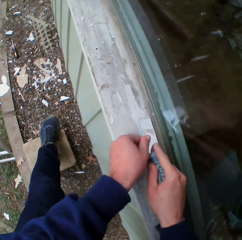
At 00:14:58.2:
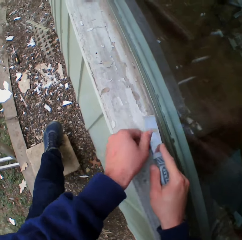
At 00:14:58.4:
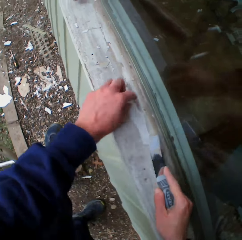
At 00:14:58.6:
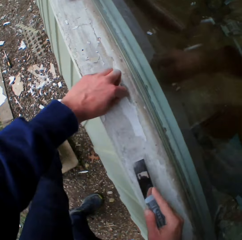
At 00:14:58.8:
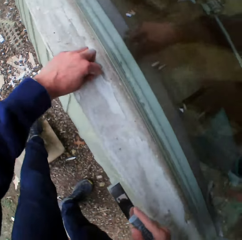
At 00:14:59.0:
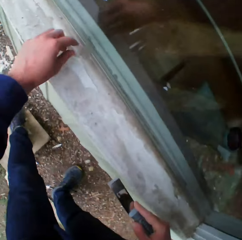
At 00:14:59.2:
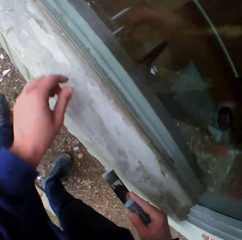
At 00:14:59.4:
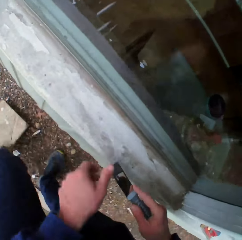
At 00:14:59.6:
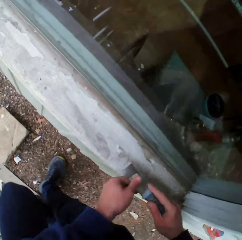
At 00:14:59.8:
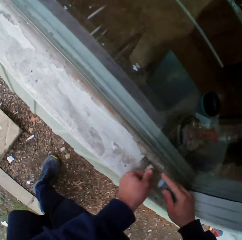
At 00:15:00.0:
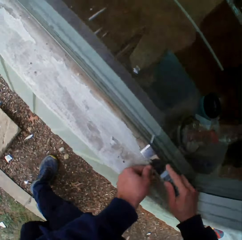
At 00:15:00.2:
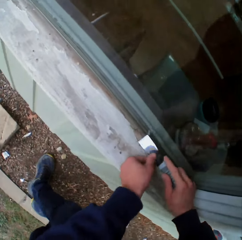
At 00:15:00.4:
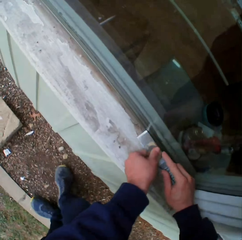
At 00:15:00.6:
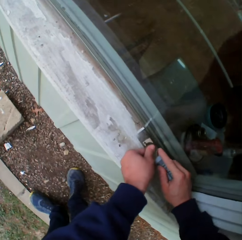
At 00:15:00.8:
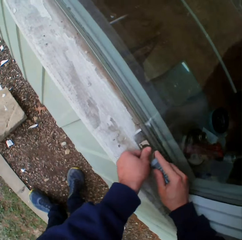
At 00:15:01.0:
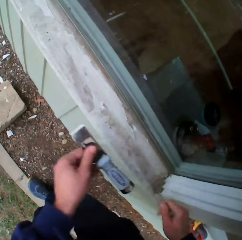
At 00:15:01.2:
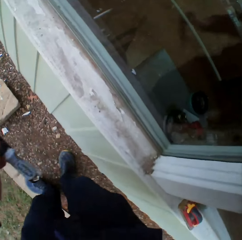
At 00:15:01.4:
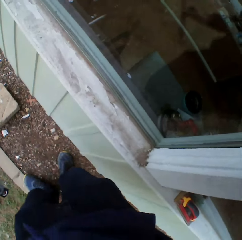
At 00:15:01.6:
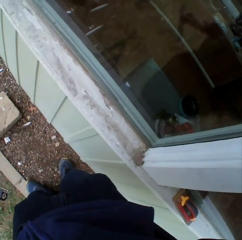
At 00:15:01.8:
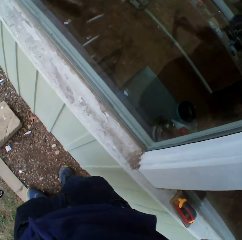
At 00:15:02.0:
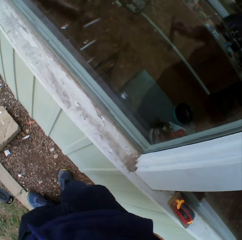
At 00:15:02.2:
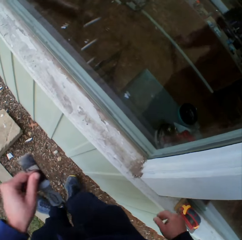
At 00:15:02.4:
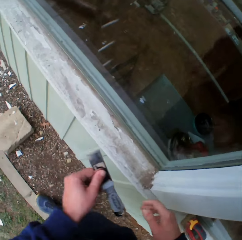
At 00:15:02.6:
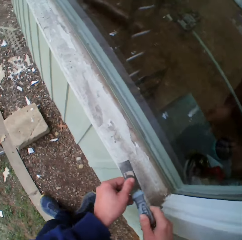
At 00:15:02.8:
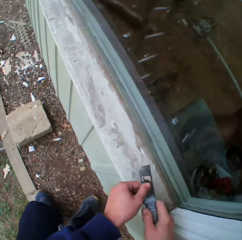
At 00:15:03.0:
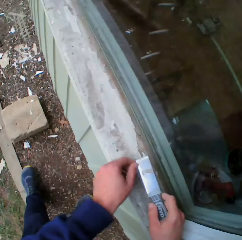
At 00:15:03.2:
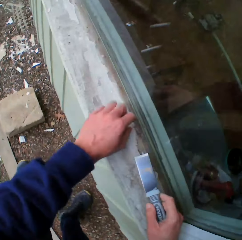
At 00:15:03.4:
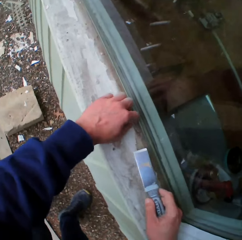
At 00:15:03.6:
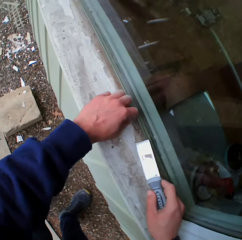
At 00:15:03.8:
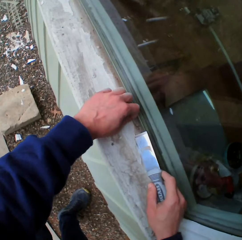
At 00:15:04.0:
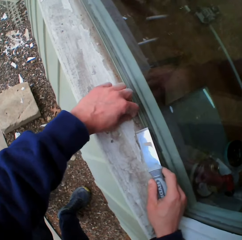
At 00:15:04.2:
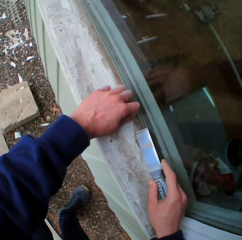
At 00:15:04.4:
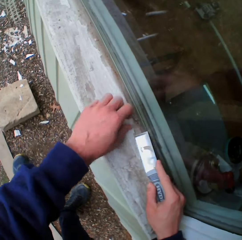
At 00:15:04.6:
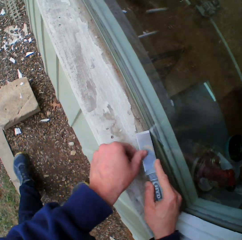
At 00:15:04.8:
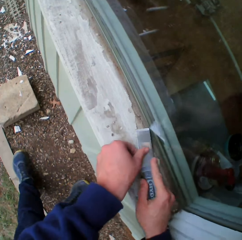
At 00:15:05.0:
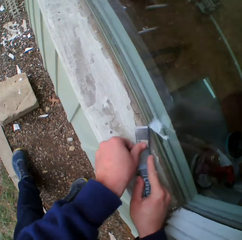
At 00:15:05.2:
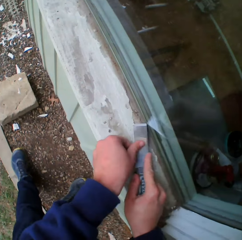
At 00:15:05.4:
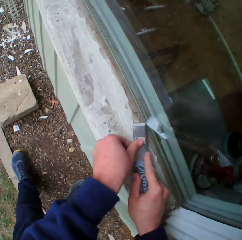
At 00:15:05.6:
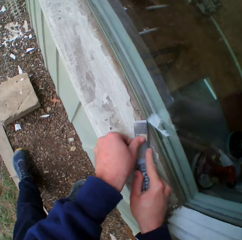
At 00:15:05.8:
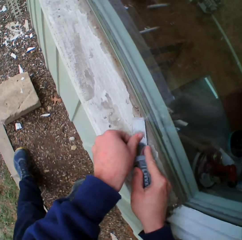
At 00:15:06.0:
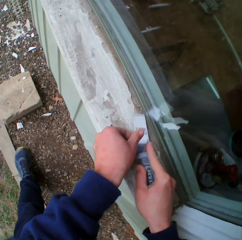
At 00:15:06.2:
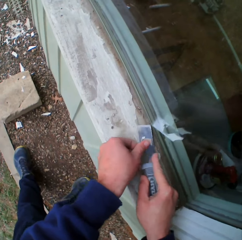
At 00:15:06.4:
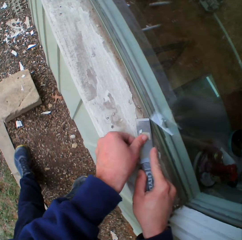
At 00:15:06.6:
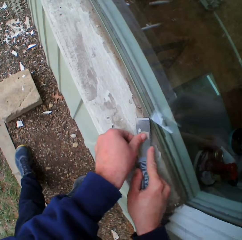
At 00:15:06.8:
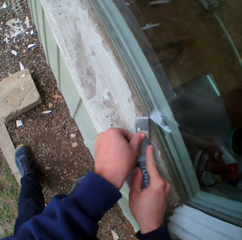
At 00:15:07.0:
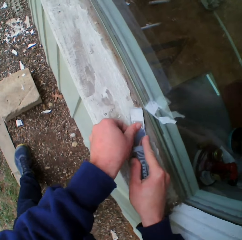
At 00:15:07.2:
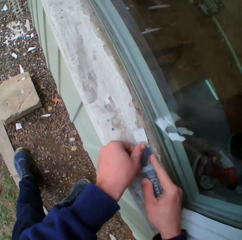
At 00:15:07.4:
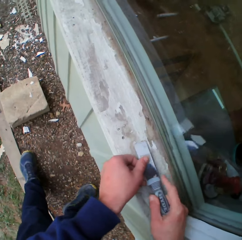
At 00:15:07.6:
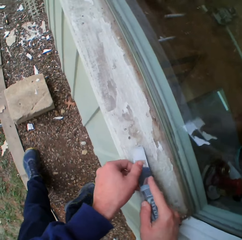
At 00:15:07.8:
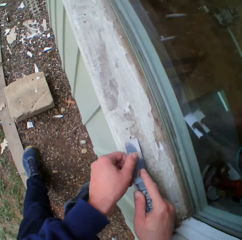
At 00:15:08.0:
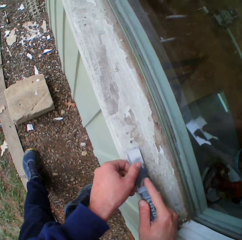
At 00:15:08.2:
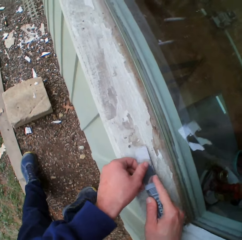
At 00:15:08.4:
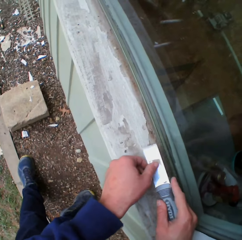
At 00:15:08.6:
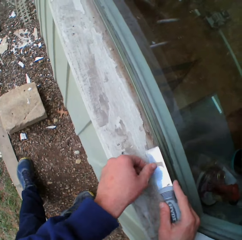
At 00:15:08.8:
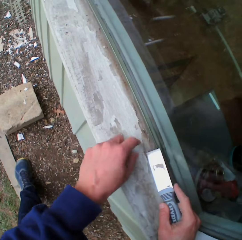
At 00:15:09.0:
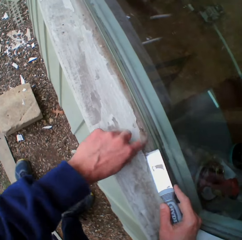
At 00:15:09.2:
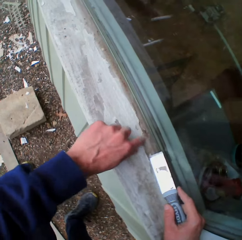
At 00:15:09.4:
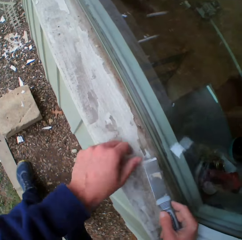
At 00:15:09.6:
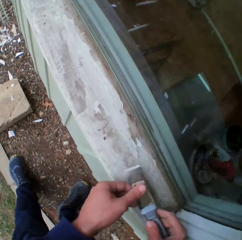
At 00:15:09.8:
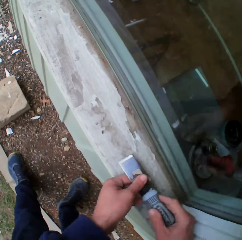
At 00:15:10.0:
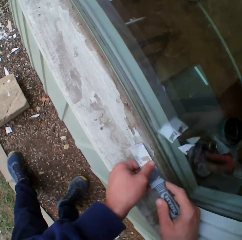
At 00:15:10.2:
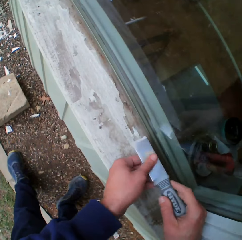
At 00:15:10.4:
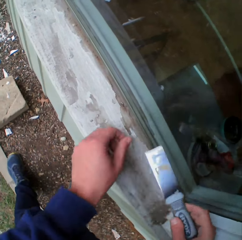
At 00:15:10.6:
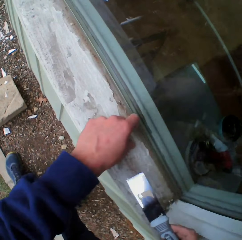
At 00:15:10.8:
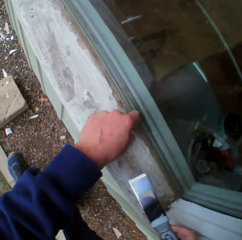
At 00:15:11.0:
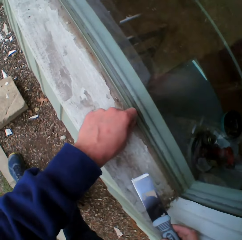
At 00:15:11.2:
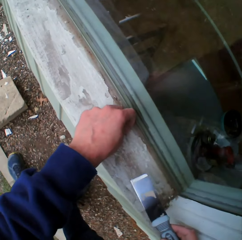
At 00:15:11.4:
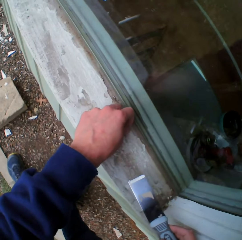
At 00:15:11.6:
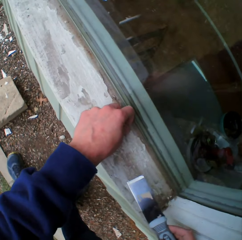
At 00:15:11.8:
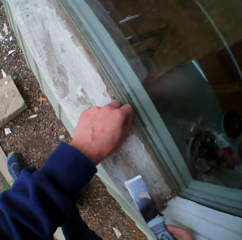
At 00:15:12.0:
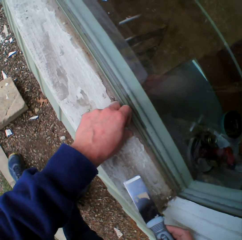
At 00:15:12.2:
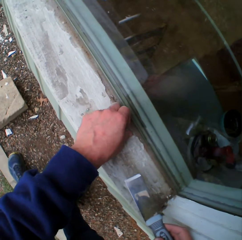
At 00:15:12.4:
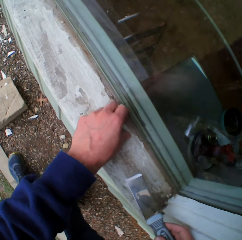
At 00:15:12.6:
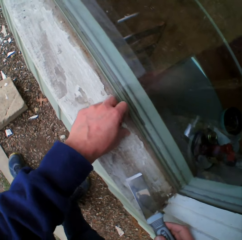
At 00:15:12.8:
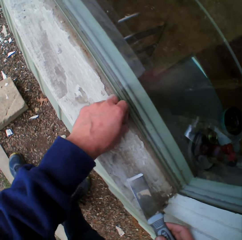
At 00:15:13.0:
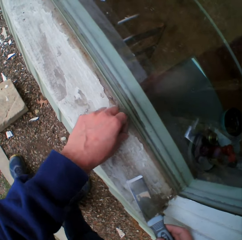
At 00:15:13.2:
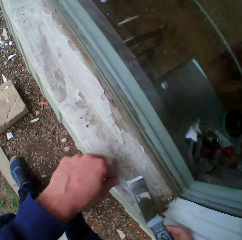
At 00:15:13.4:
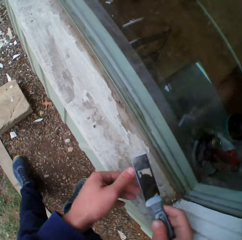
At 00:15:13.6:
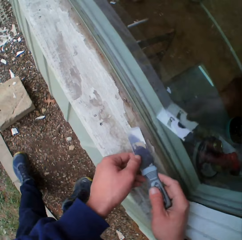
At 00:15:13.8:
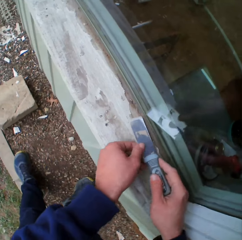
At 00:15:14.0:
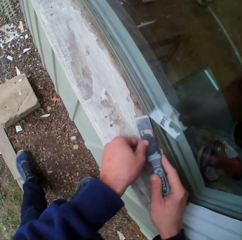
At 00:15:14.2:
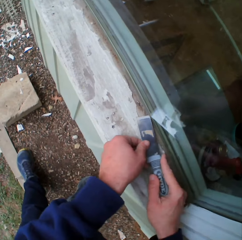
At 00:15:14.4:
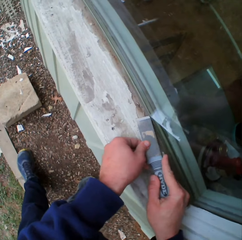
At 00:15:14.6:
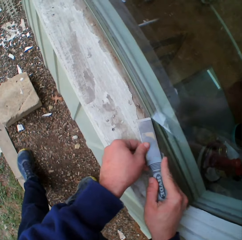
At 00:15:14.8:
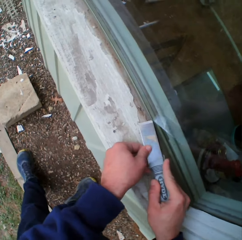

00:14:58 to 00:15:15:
The camera wearer touches the surface. They place the scraper on the surface. They look at the surface. They touch the surface. They scrape the surface. They touch the surface.

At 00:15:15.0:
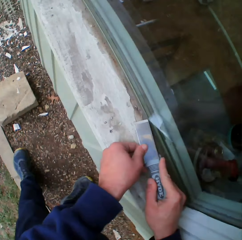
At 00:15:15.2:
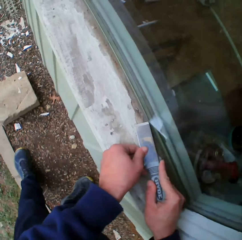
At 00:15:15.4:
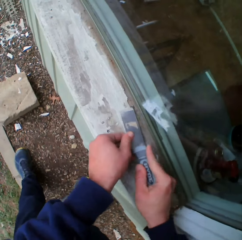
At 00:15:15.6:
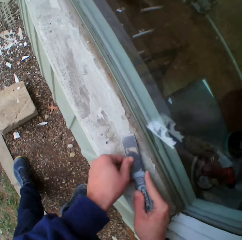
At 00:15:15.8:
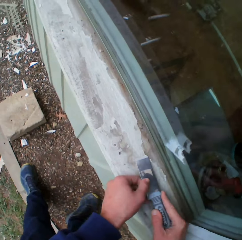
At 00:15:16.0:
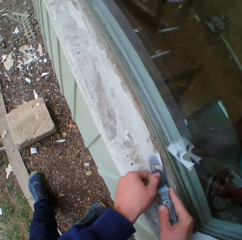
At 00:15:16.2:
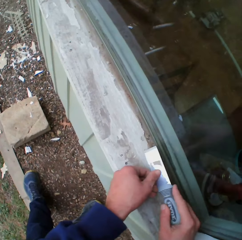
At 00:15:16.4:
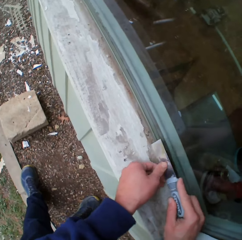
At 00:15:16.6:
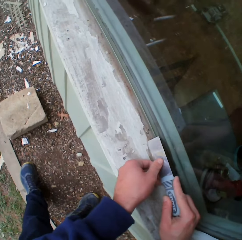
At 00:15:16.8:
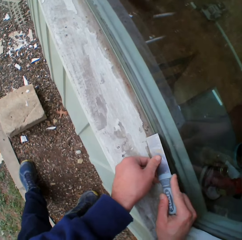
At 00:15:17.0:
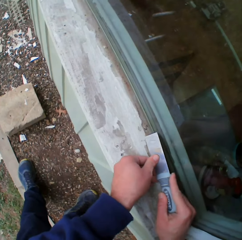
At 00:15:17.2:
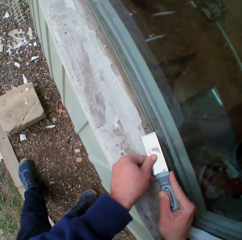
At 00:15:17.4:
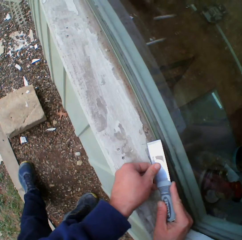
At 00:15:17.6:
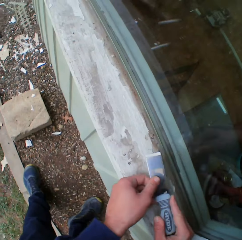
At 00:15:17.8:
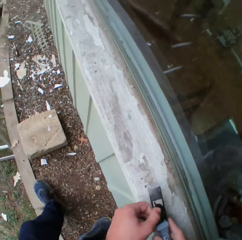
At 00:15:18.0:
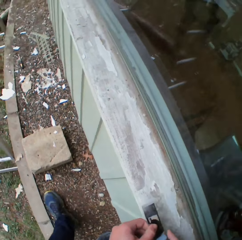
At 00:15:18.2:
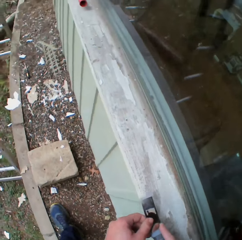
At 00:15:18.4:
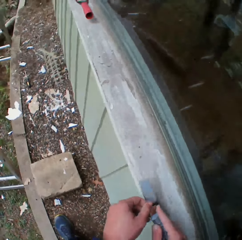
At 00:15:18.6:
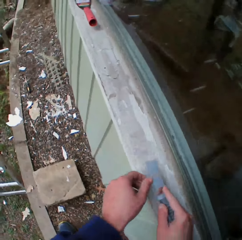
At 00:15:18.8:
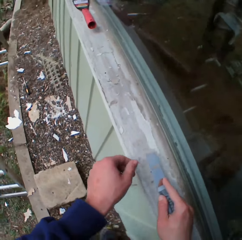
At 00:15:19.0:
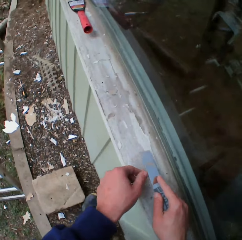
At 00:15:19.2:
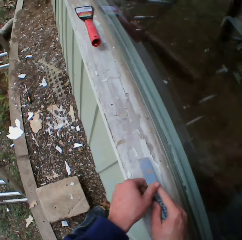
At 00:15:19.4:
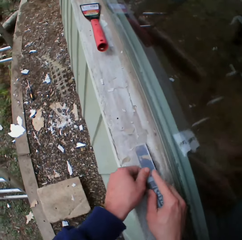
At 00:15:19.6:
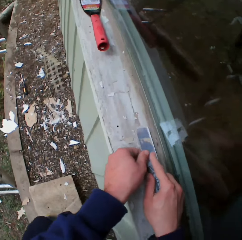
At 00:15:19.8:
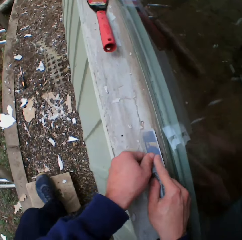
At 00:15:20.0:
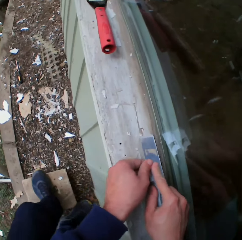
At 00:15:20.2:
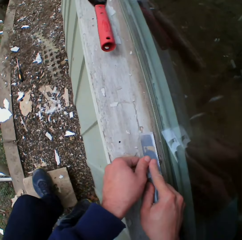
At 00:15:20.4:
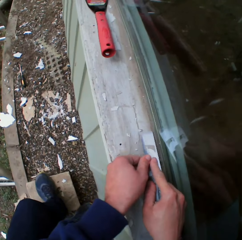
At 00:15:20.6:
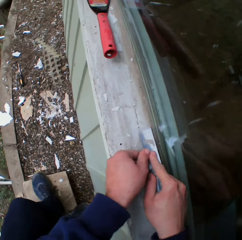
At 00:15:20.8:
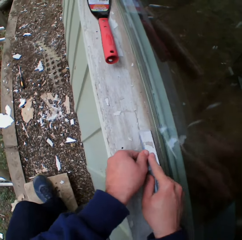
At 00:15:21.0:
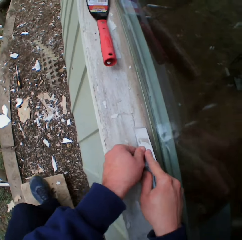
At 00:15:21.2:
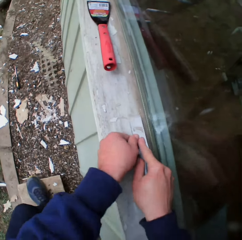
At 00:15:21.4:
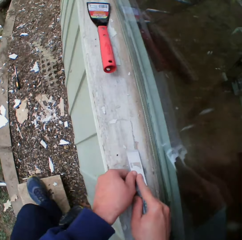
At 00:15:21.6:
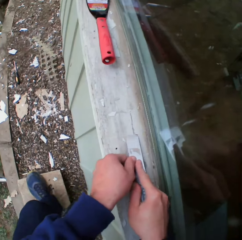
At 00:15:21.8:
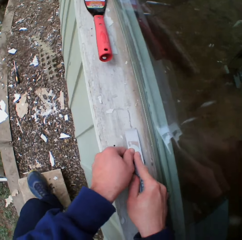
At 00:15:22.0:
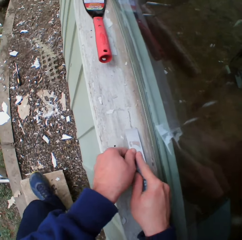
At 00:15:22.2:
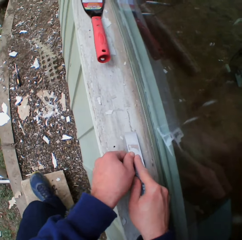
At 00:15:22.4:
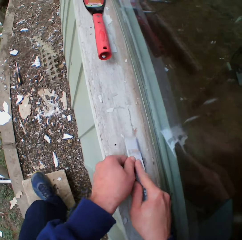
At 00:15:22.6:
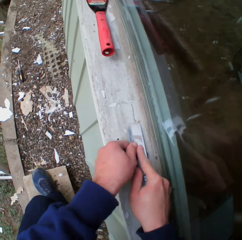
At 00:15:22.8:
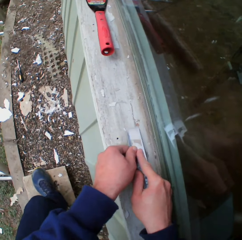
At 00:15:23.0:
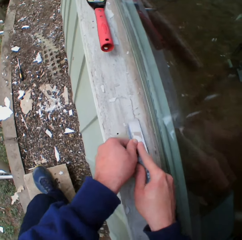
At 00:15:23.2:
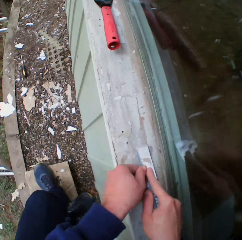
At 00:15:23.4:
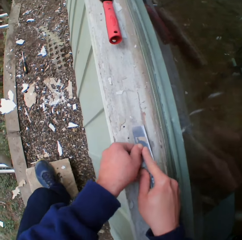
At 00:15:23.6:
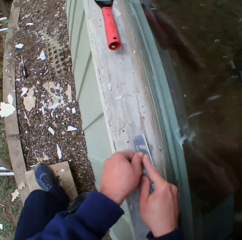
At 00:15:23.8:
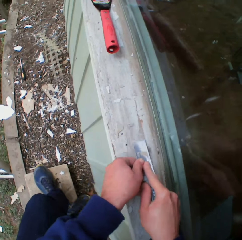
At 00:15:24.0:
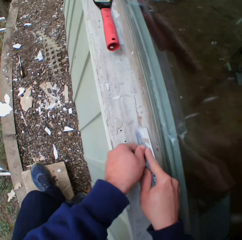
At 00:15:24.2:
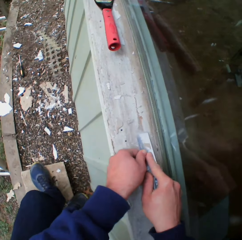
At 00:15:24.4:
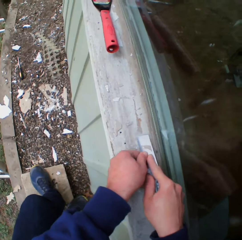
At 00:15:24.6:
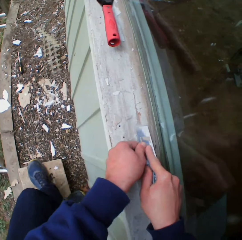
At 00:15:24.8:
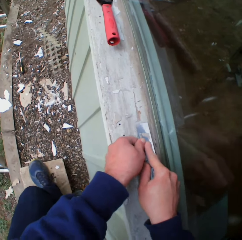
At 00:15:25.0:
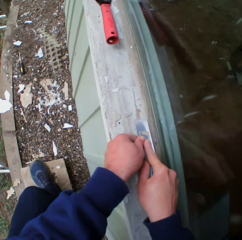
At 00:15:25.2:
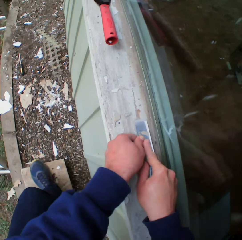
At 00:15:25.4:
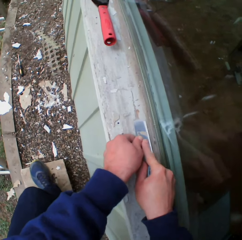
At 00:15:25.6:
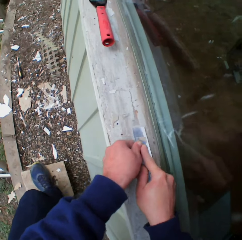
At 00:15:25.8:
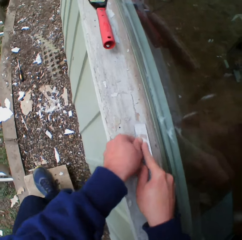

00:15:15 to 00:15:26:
The camera wearer moves beside the surface. They scrape the surface.
